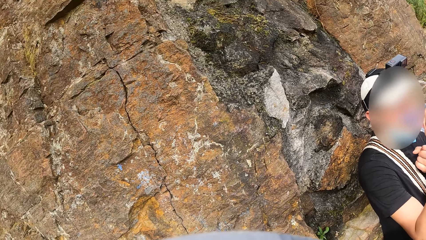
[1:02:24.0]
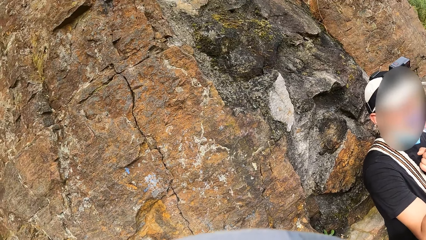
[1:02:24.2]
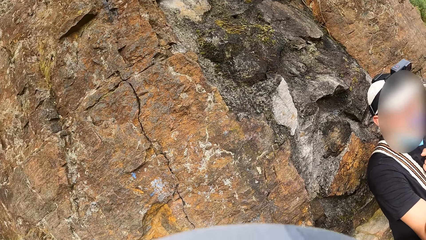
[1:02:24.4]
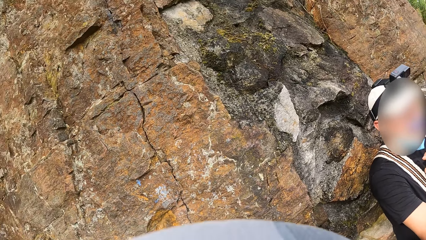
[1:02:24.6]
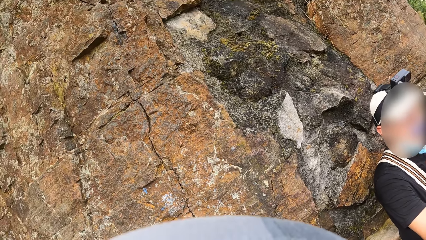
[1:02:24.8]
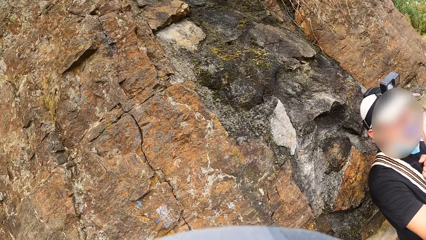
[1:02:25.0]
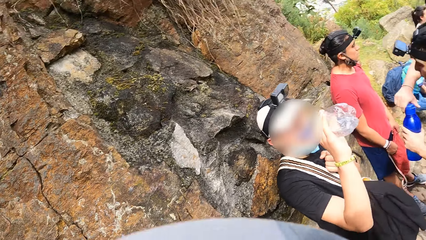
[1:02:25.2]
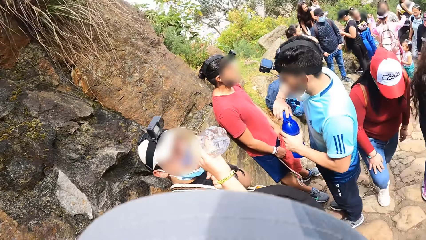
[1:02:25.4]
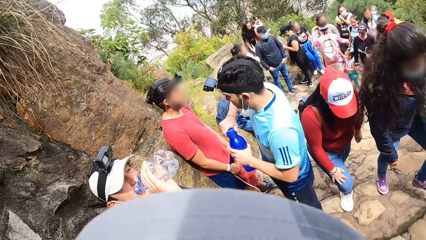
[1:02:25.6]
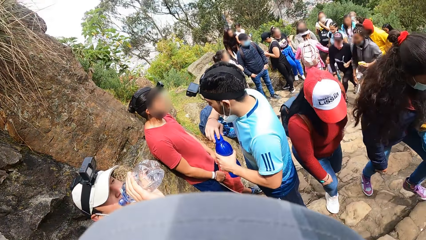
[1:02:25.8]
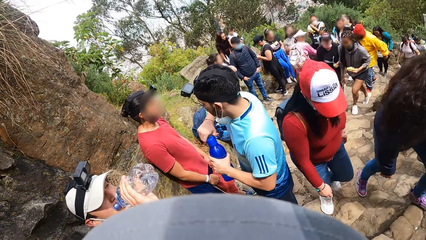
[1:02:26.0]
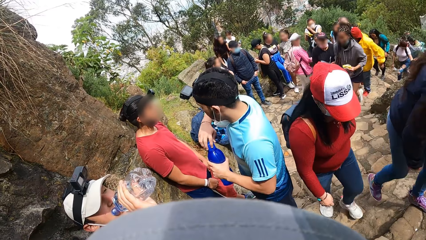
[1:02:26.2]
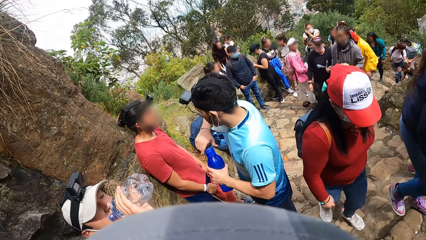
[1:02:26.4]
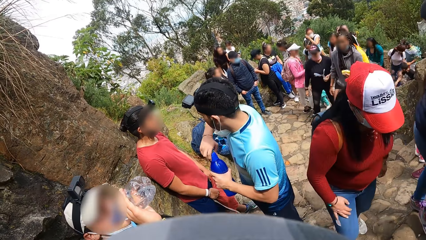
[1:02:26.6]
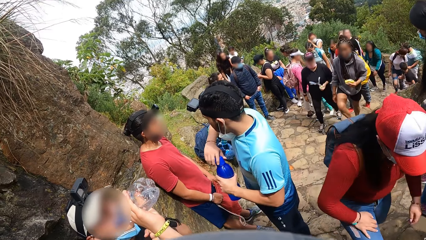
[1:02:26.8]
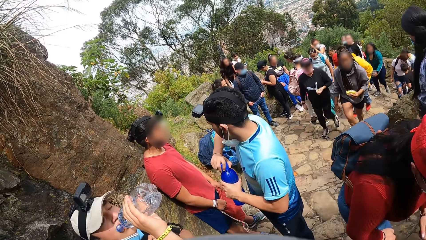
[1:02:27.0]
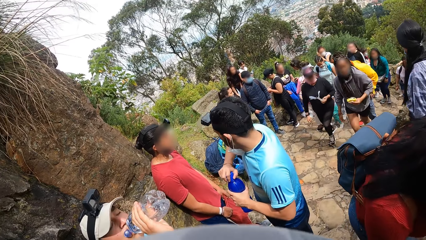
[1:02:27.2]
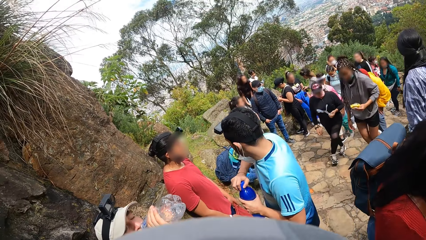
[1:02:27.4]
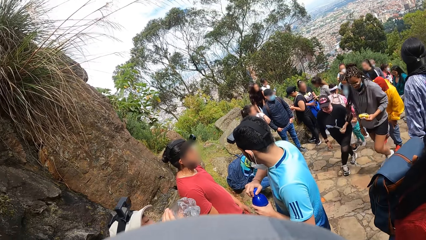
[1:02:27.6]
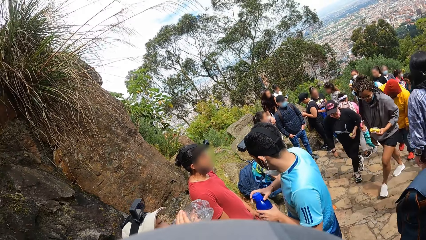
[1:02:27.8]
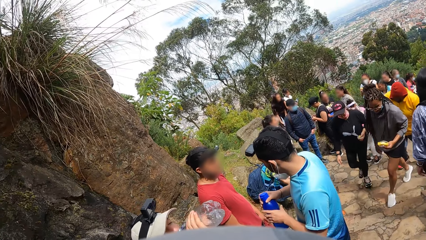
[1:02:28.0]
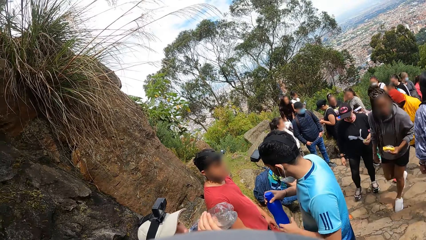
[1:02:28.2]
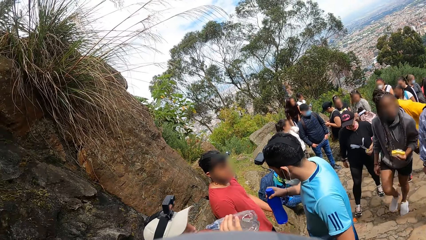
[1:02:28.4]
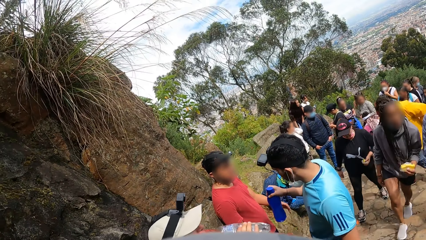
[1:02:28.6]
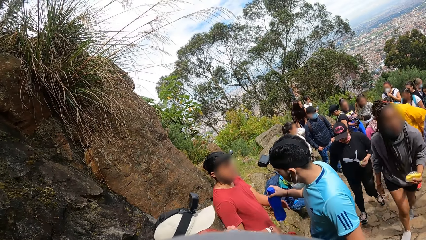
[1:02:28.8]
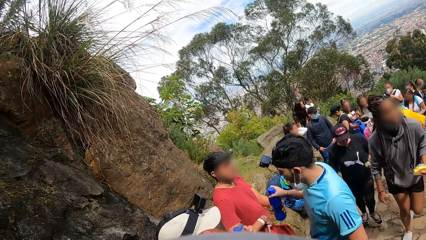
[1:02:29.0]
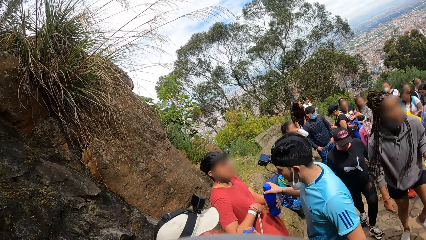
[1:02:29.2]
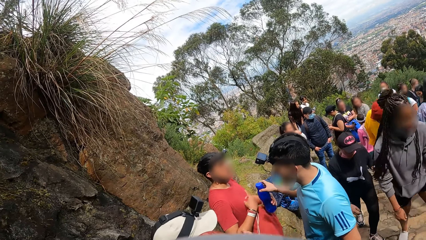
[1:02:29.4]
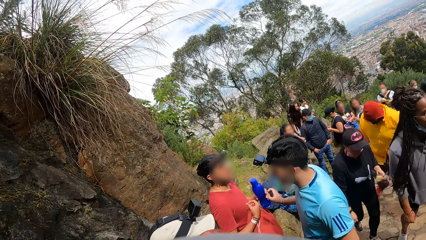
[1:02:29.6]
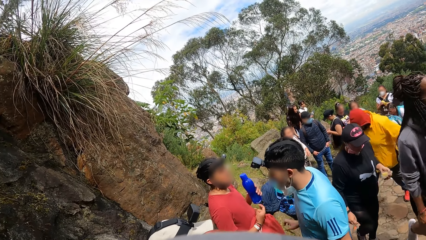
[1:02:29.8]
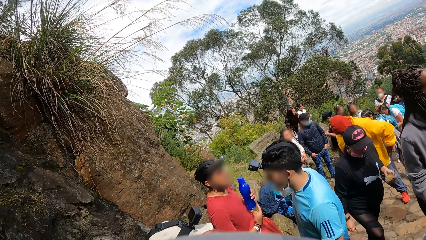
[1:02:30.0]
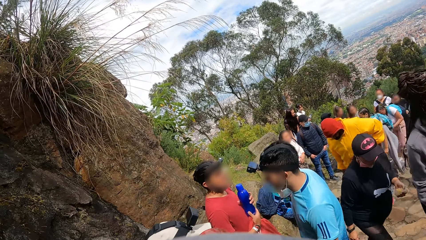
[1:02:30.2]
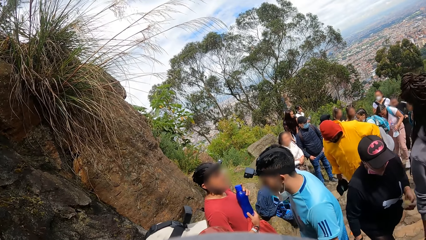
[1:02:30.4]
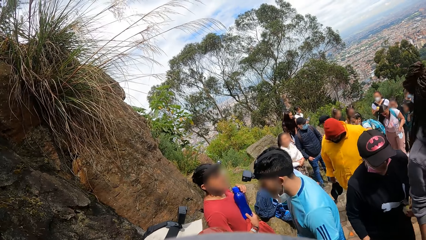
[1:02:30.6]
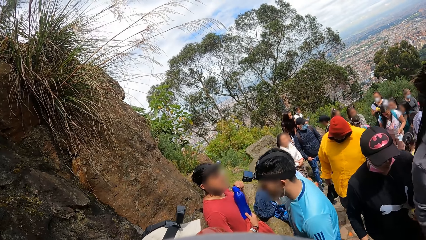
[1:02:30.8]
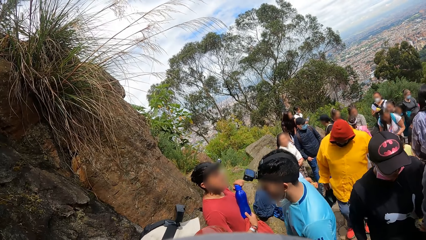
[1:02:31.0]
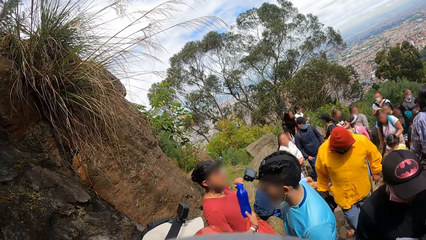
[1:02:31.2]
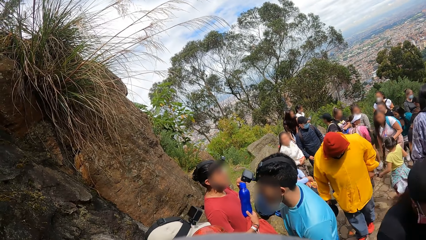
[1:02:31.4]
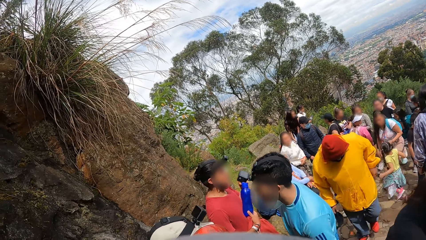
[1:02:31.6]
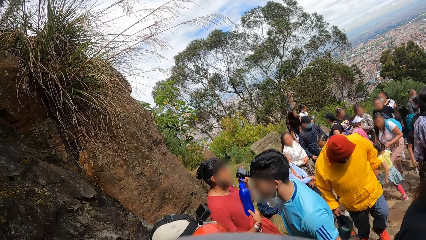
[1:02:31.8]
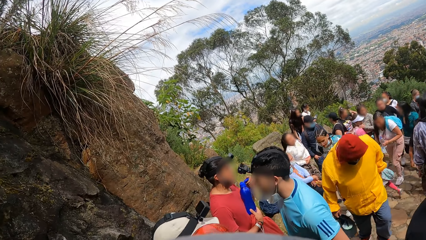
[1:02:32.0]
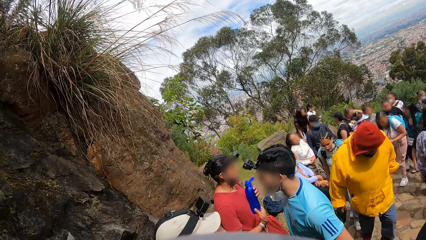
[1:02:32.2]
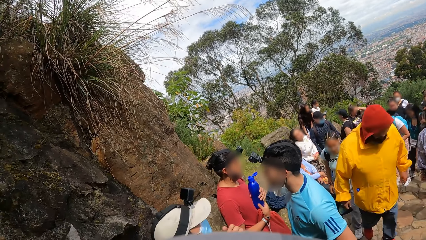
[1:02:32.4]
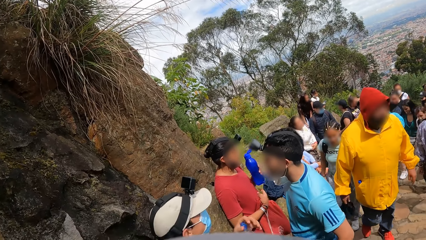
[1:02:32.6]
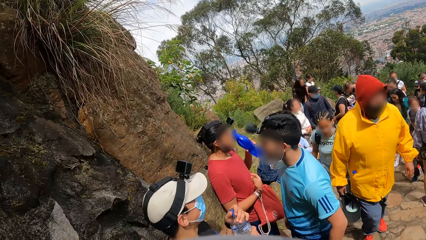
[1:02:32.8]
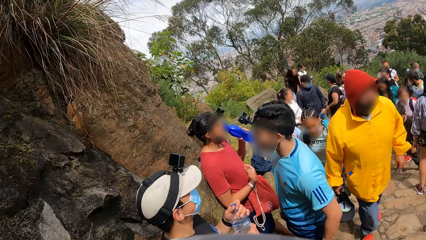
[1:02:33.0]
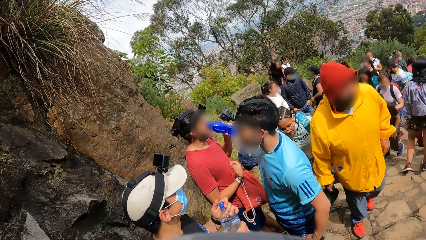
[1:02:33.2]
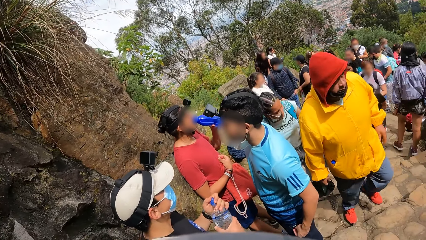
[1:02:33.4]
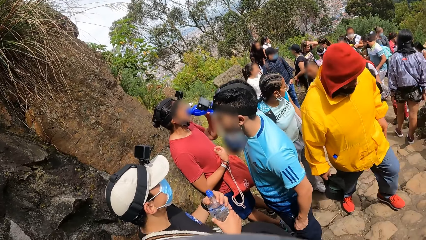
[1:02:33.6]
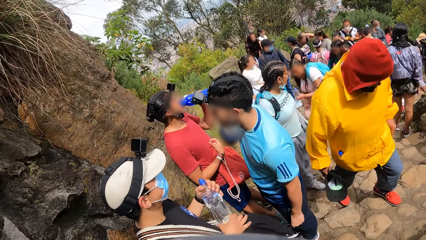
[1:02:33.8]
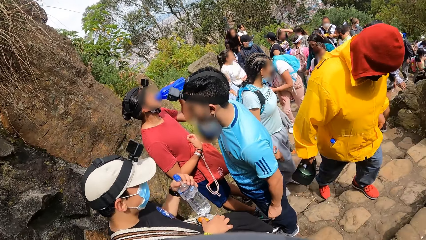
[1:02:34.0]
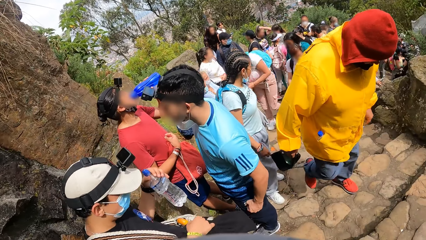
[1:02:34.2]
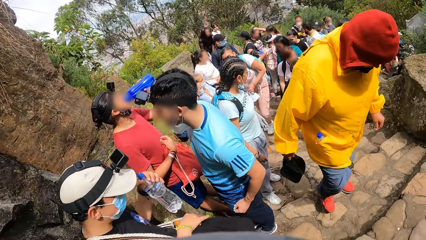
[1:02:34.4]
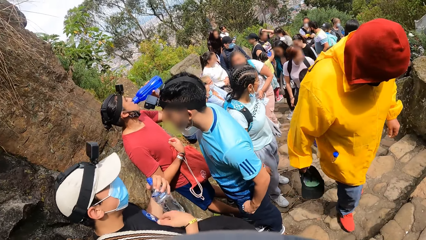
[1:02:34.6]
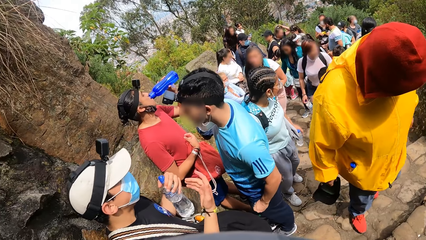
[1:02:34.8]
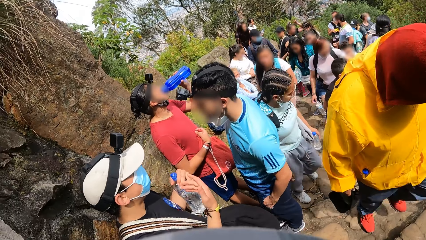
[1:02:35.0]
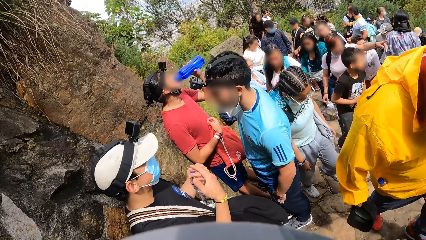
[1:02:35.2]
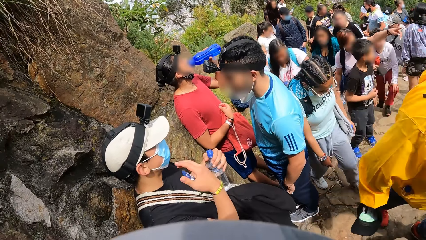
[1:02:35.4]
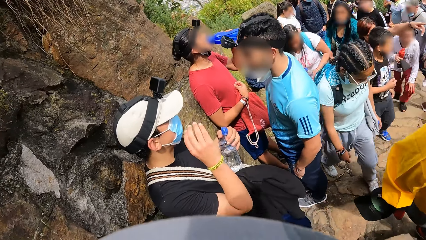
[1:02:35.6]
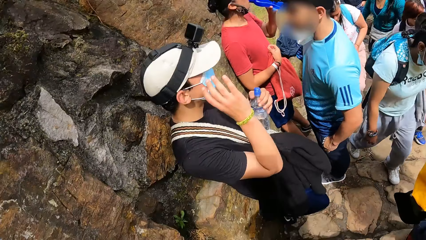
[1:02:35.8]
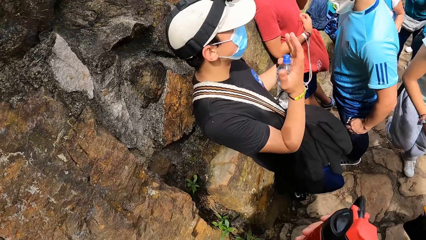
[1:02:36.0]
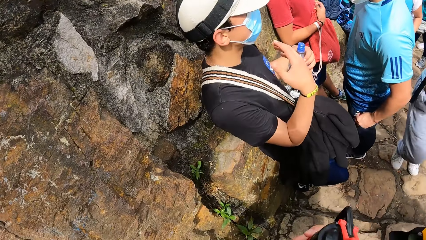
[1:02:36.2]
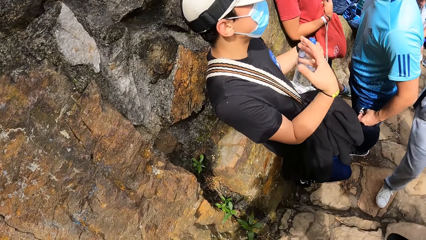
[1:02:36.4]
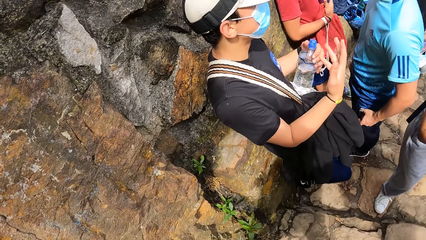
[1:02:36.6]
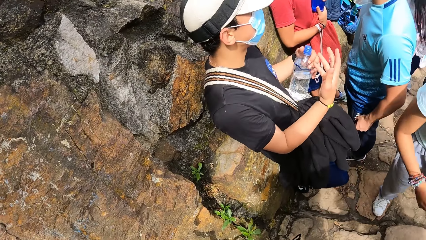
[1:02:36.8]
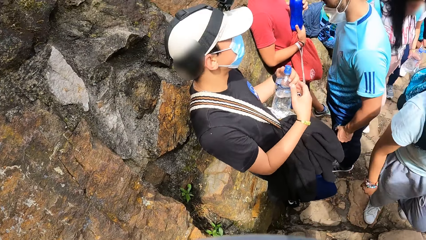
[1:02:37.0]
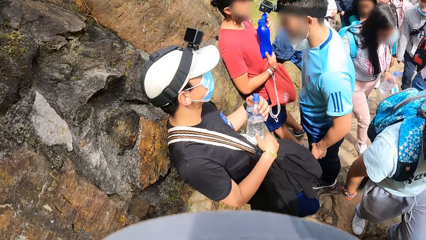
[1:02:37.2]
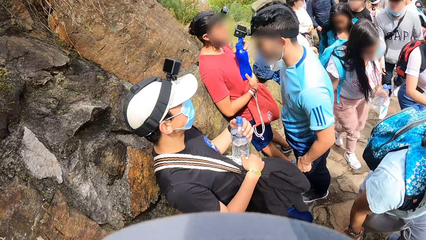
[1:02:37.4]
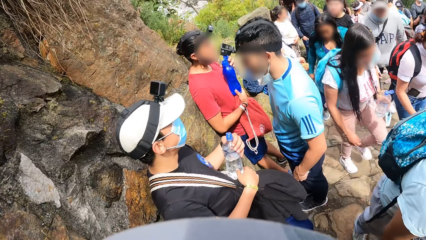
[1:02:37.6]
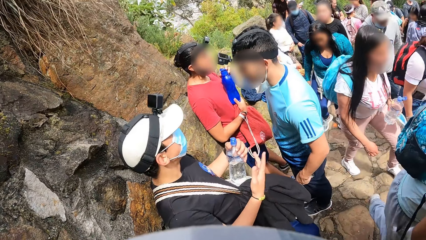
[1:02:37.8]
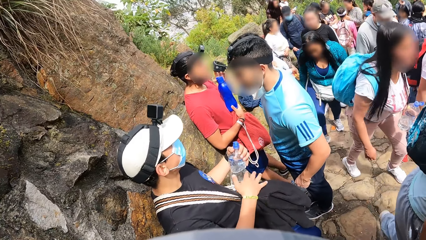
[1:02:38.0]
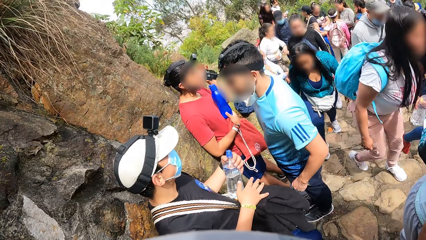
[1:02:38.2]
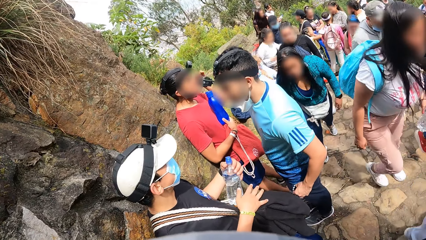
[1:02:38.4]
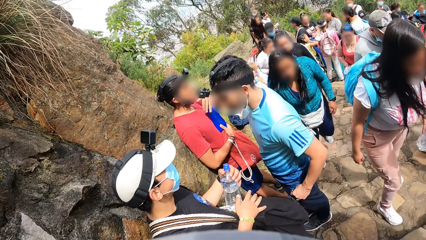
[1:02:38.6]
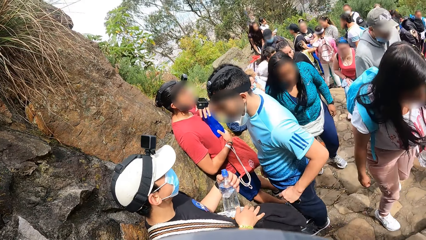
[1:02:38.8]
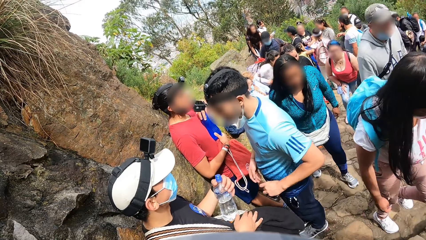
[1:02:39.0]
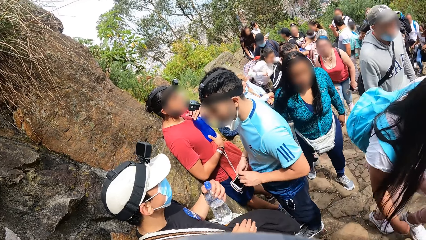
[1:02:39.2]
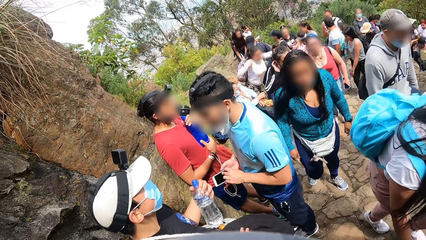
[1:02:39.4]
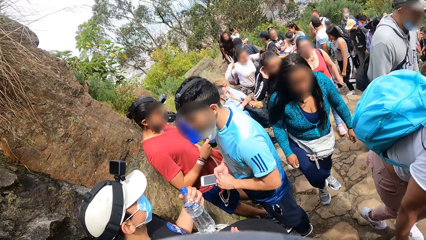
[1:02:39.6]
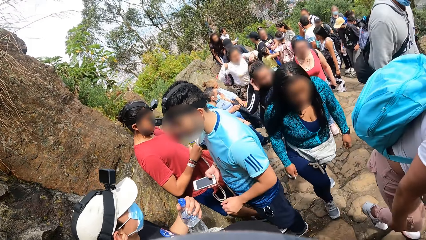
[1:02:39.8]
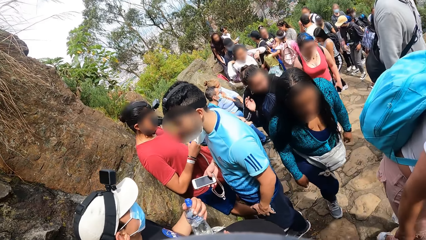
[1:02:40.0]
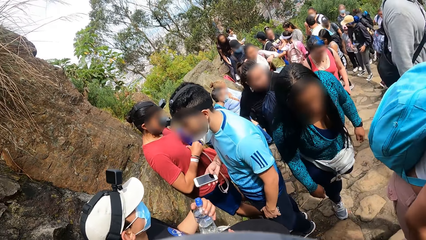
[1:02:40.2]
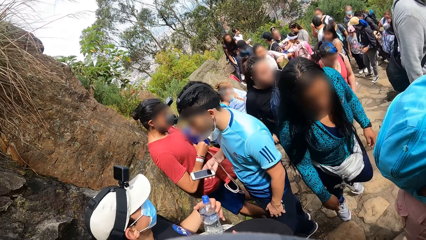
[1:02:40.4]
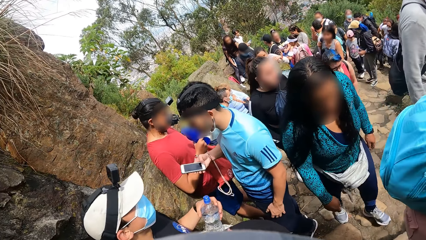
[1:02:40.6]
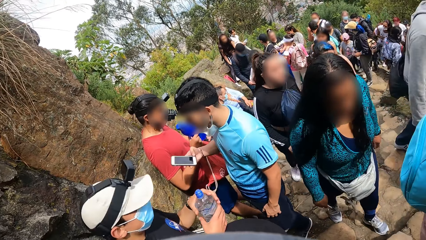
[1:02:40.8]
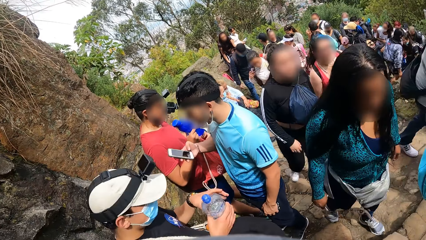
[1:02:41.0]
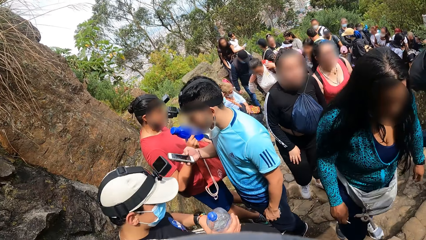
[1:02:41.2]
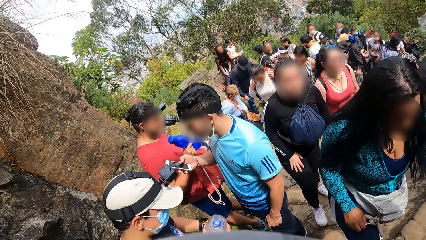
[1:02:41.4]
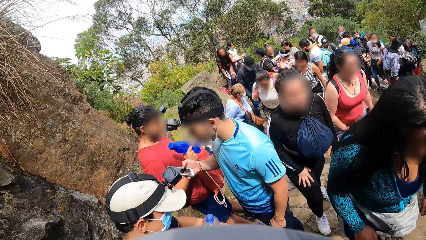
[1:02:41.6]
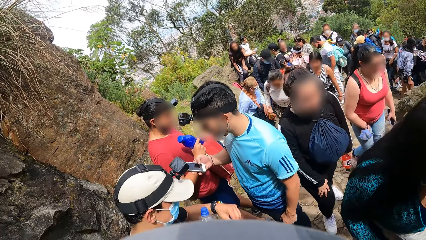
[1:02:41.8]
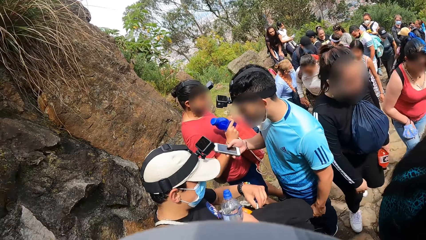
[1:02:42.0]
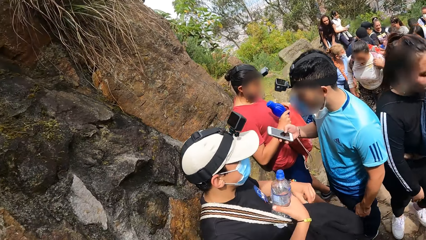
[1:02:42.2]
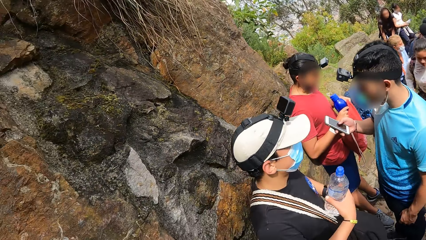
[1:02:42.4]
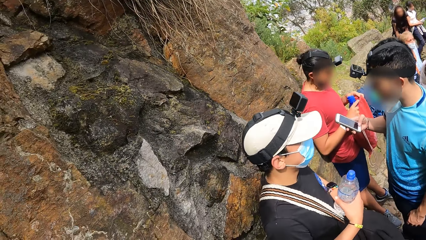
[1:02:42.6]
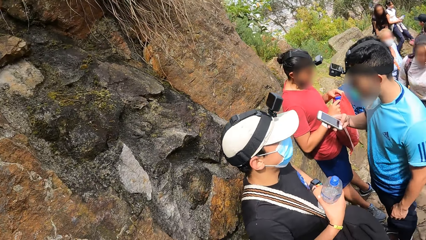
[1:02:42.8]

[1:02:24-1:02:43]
The camera wearer does something. A man closes the water bottle in his left hand with the water bottle cover in his right hand. The camera wearer looks around. The man gives the water bottle to another man with his right hand. The second man opens the water bottle in his right hand with his left hand and drinks water from the water bottle in his left hand. A third man moves his hand. The second man closes the water bottle in his right hand with his left hand. The first man picks up a phone from his pocket with his left hand, holds the phone with the right hand, and operates the phone with his right hand. The second man drops the water bottle in the bag with his right hand.
